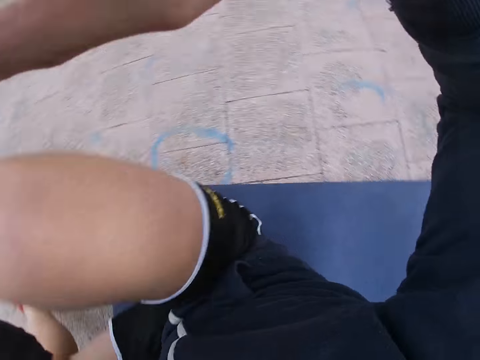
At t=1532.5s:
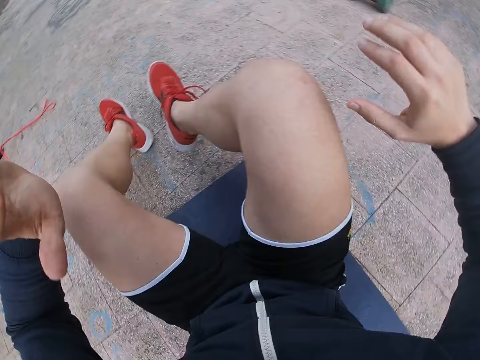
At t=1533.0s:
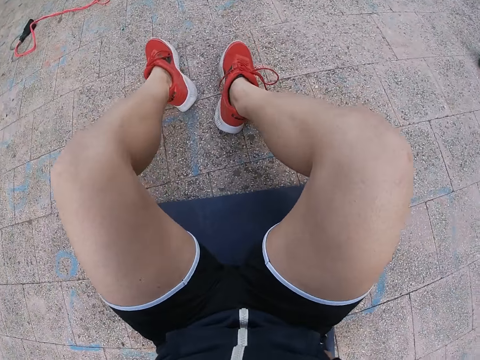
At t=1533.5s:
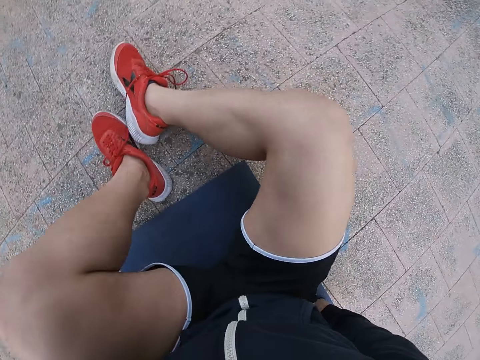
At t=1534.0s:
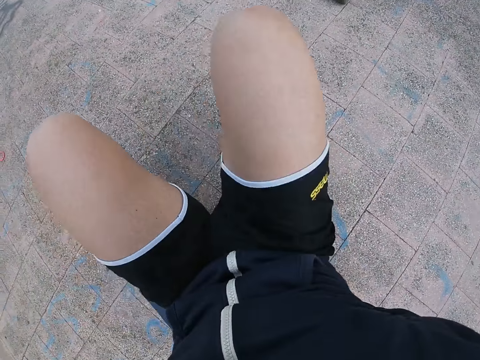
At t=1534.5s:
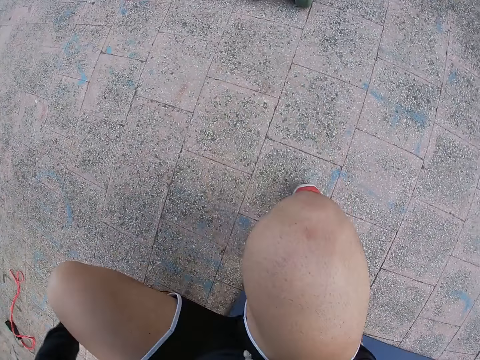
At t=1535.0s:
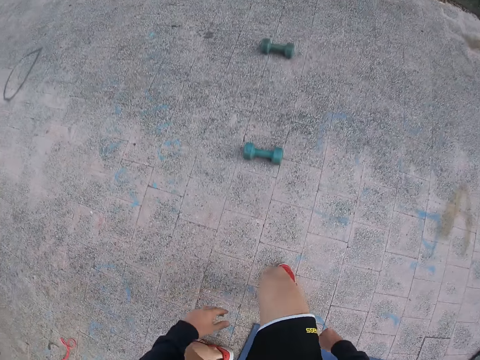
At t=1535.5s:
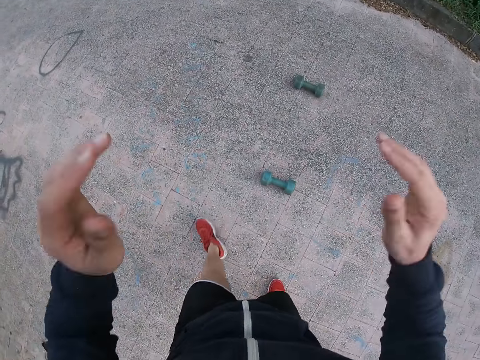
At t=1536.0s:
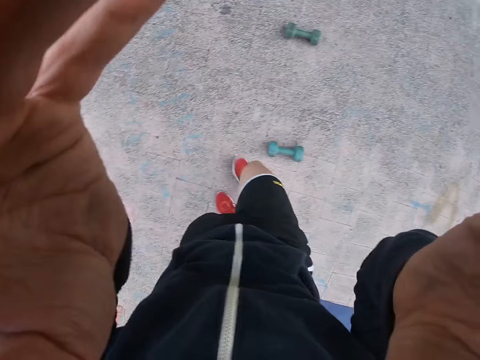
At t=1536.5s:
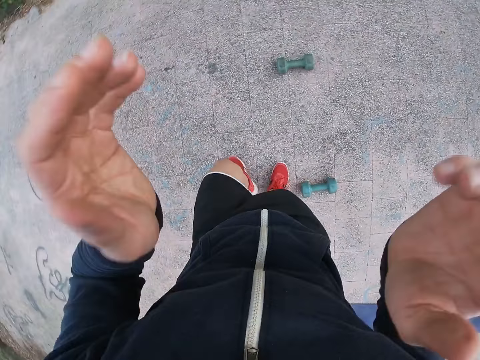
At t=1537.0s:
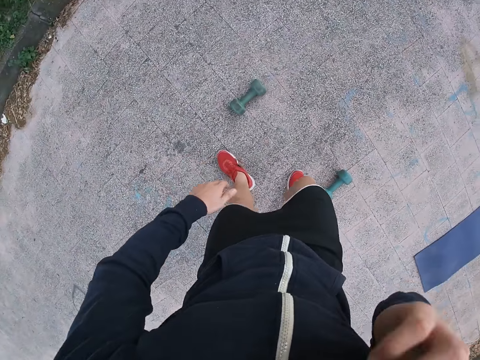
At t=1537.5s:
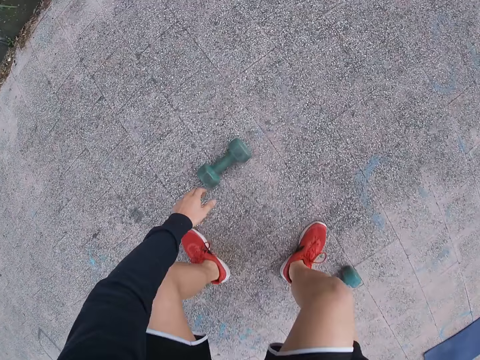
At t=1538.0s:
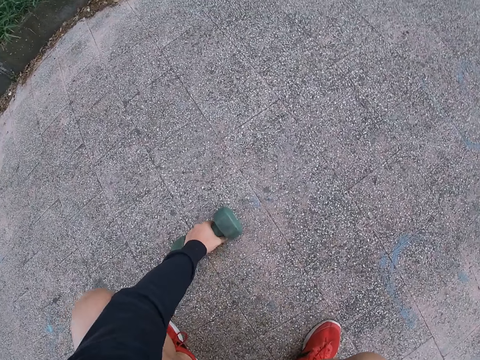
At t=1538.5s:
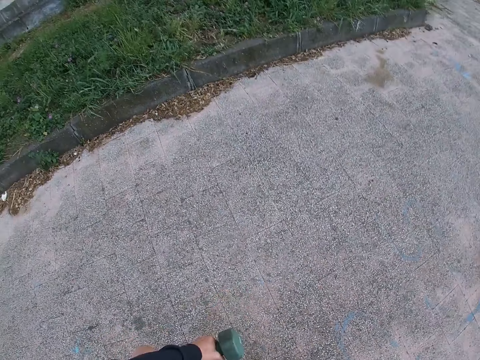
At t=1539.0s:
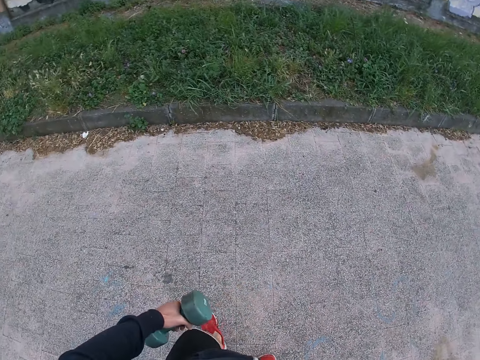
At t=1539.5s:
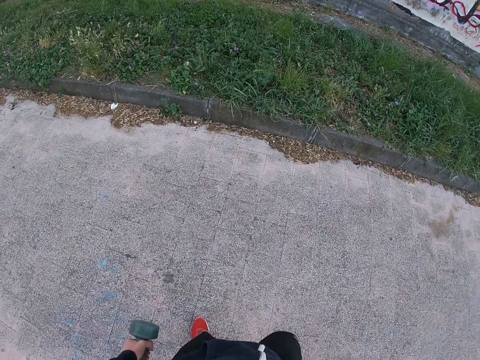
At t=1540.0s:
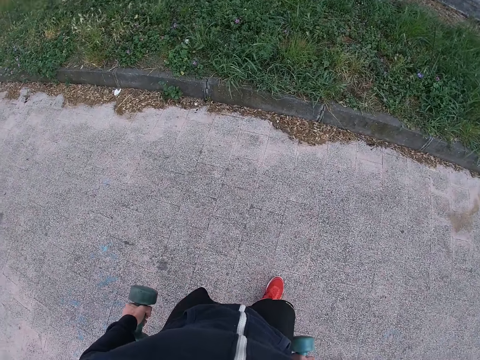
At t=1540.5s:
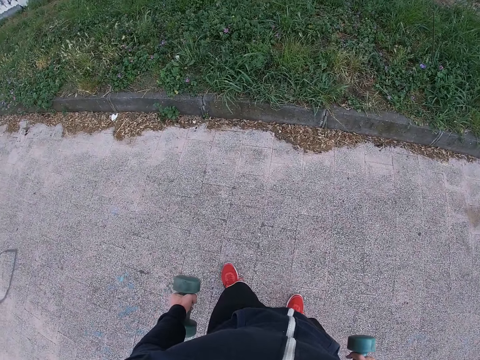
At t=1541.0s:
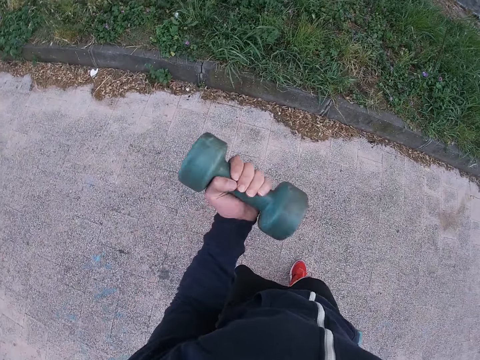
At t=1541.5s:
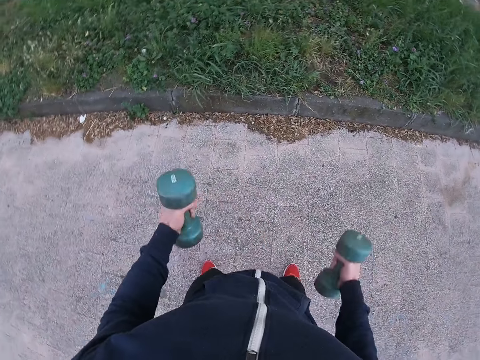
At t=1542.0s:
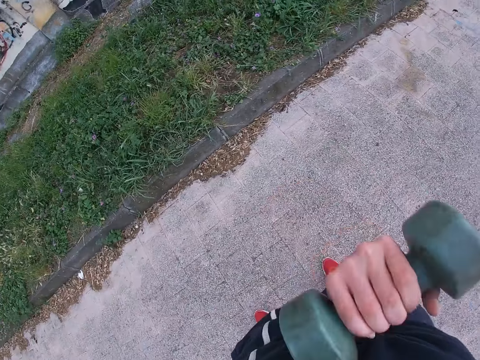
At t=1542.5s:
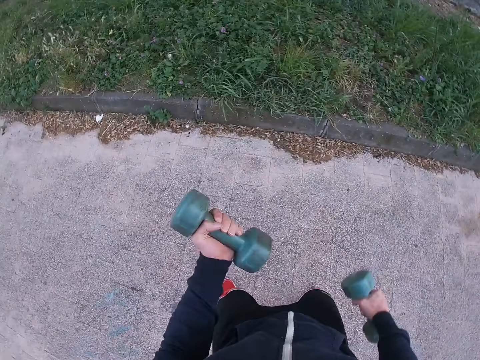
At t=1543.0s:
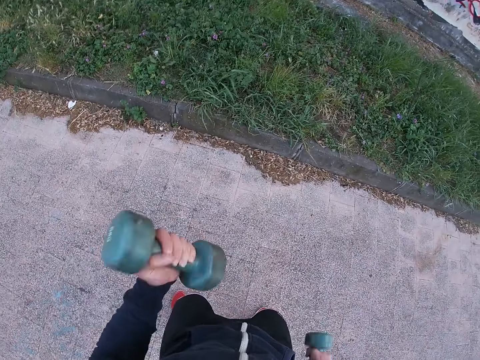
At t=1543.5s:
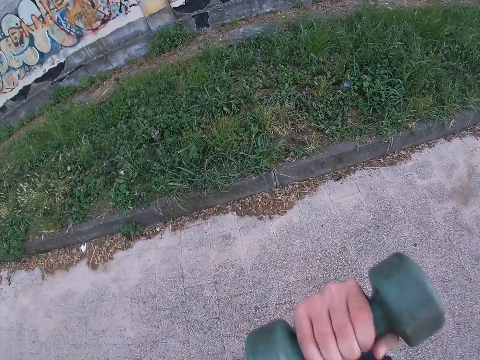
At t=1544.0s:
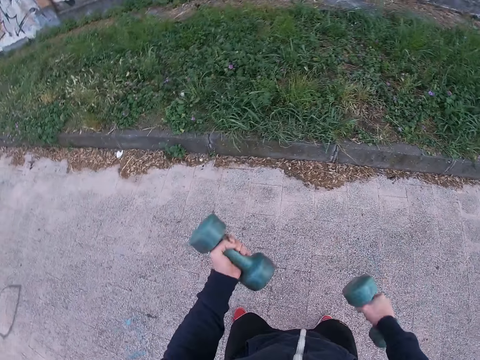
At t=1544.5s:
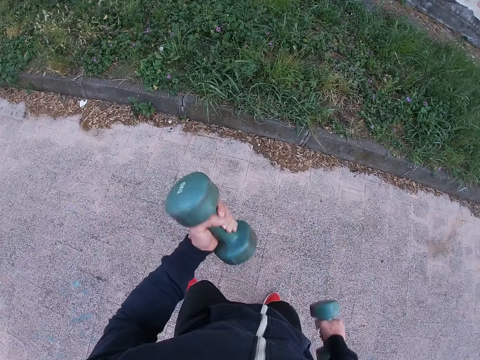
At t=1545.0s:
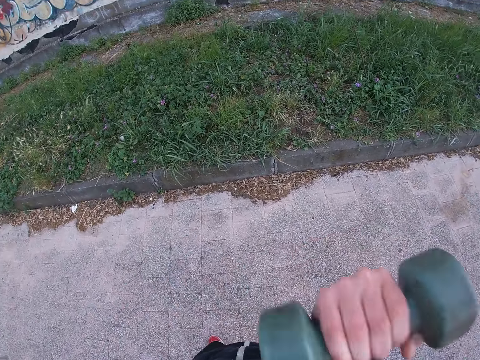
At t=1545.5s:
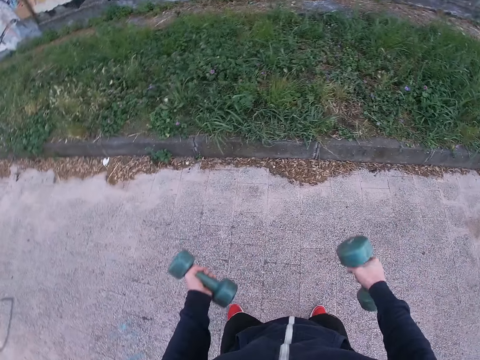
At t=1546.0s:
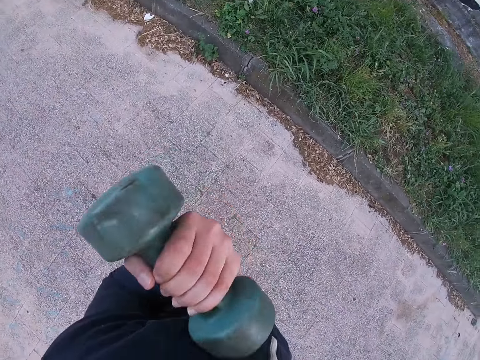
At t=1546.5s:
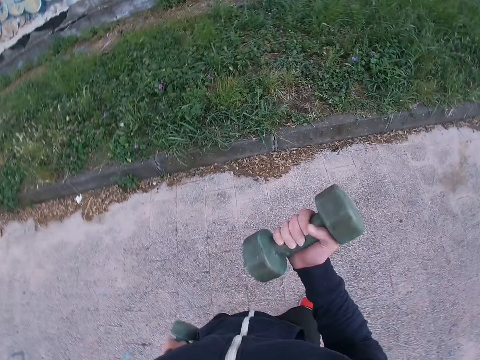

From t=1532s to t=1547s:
The camera wearer stands up. They adjust the camera. They pick up the dumbbells. They move forward. They work out with the dumbbell.

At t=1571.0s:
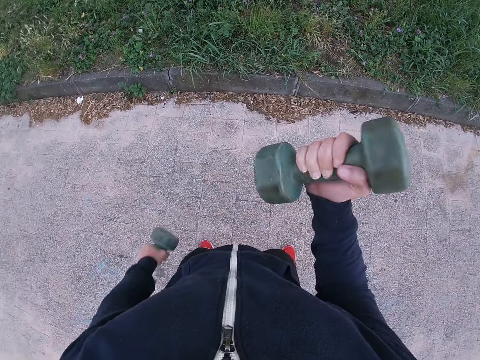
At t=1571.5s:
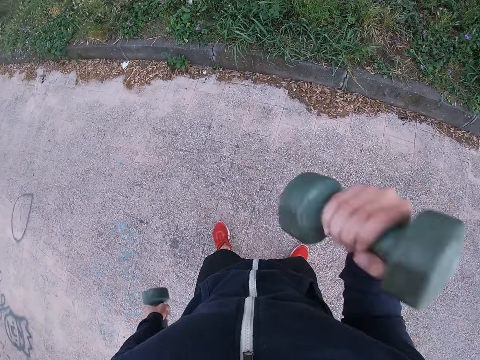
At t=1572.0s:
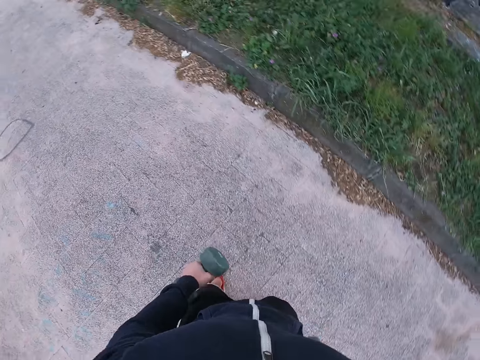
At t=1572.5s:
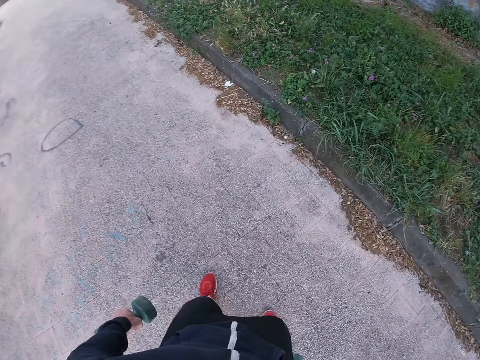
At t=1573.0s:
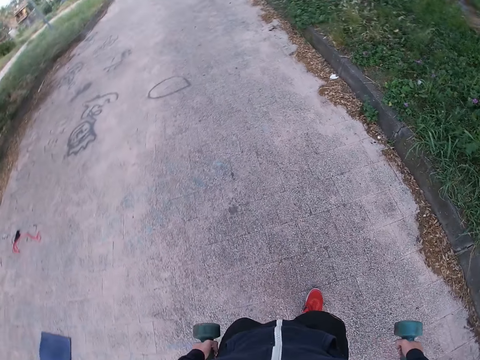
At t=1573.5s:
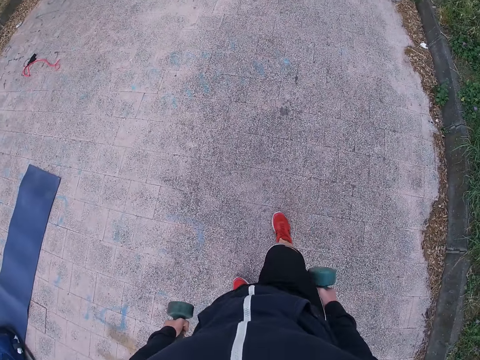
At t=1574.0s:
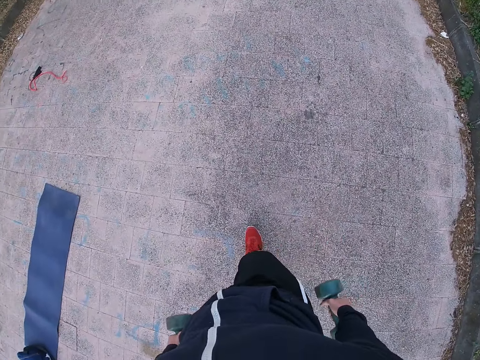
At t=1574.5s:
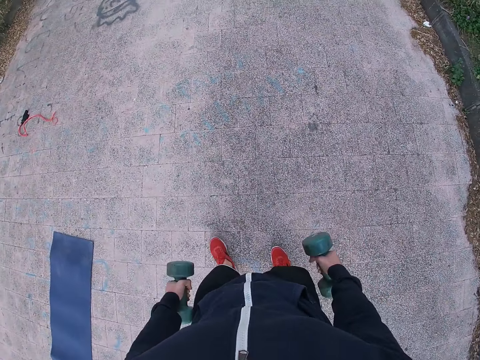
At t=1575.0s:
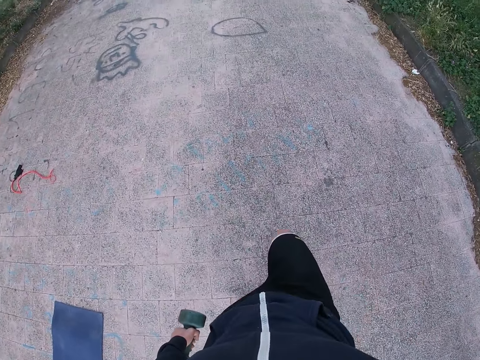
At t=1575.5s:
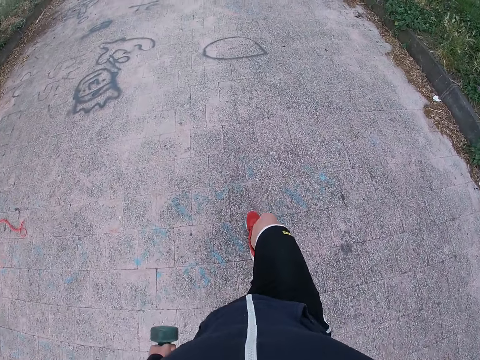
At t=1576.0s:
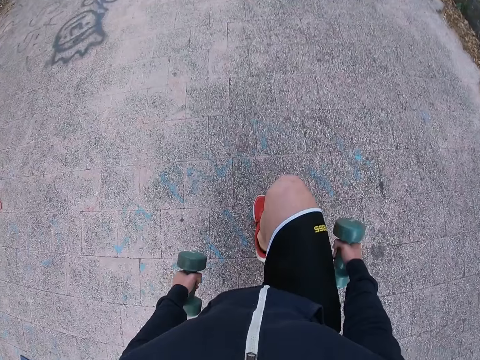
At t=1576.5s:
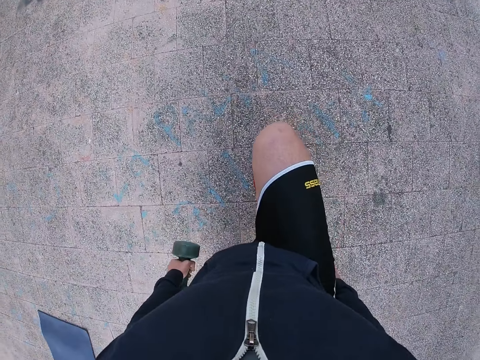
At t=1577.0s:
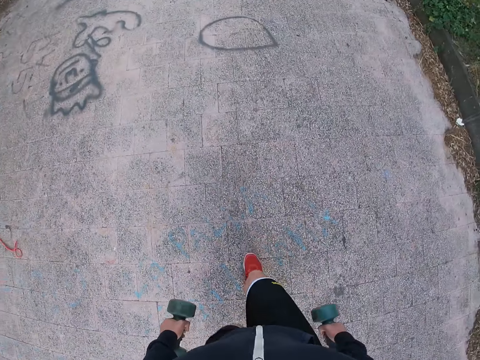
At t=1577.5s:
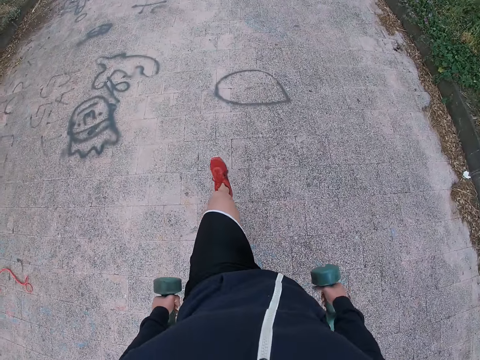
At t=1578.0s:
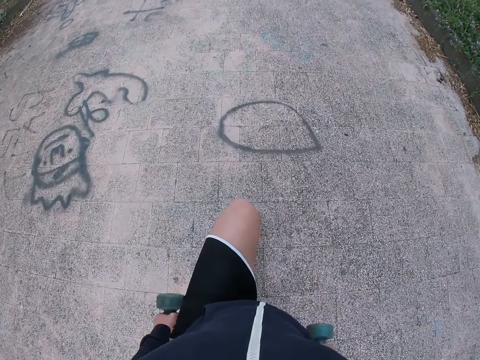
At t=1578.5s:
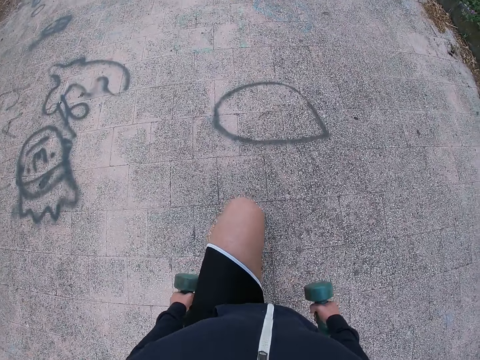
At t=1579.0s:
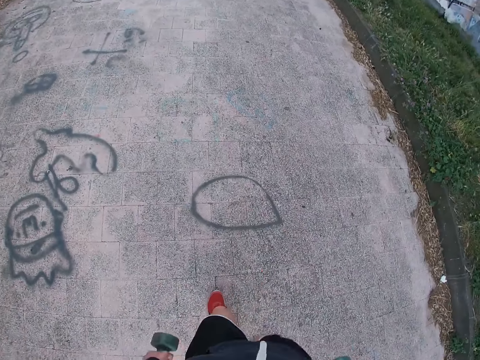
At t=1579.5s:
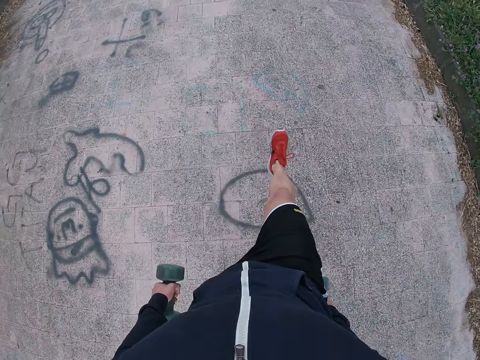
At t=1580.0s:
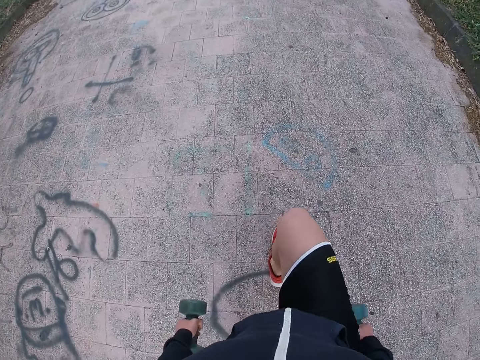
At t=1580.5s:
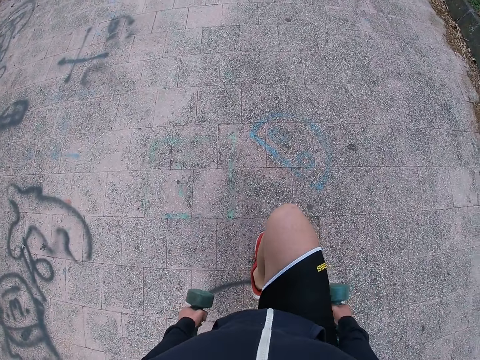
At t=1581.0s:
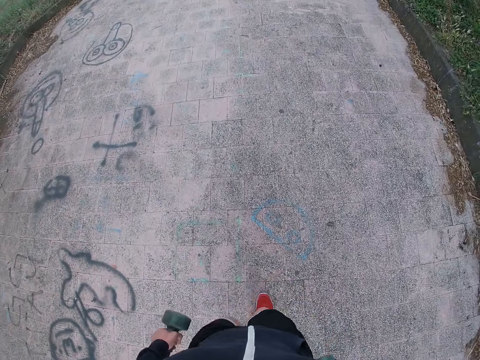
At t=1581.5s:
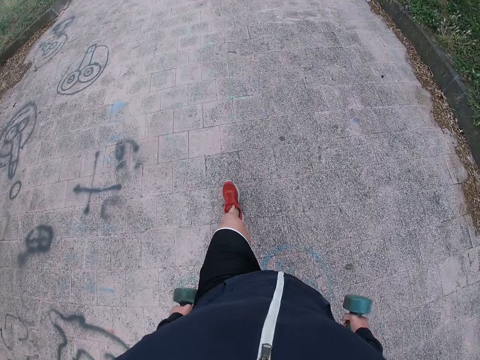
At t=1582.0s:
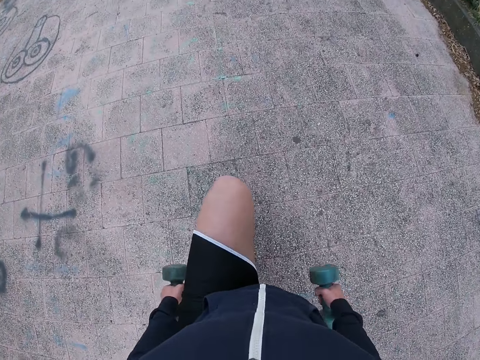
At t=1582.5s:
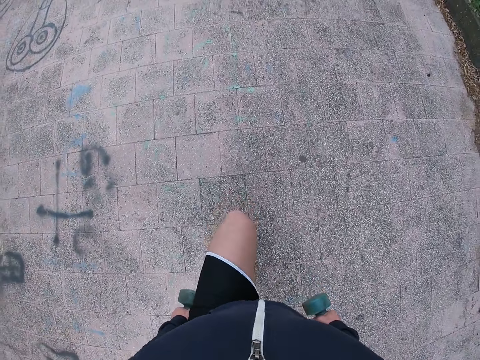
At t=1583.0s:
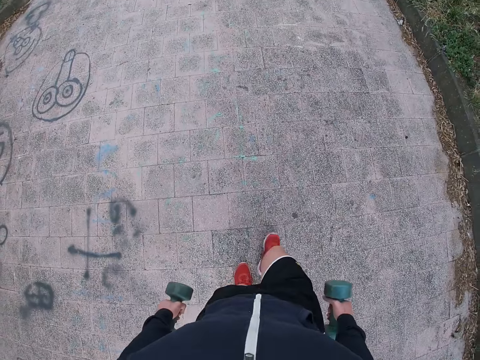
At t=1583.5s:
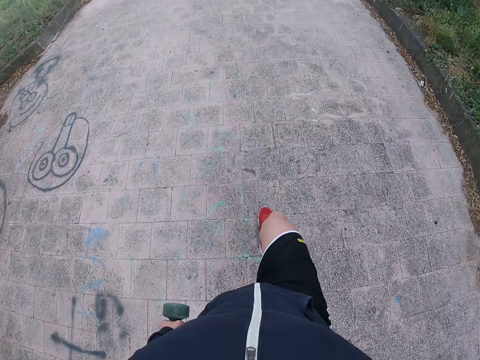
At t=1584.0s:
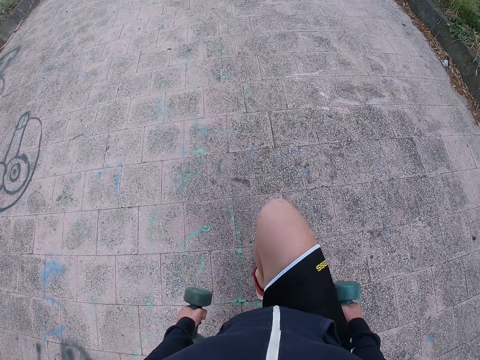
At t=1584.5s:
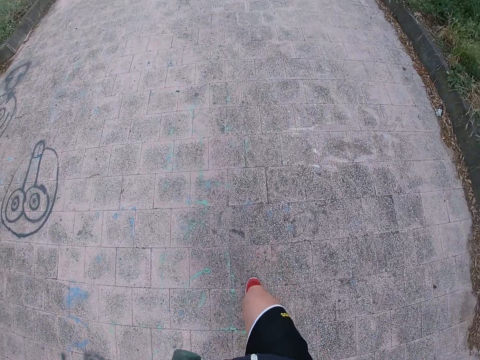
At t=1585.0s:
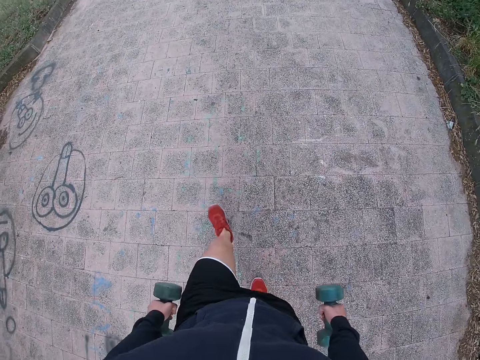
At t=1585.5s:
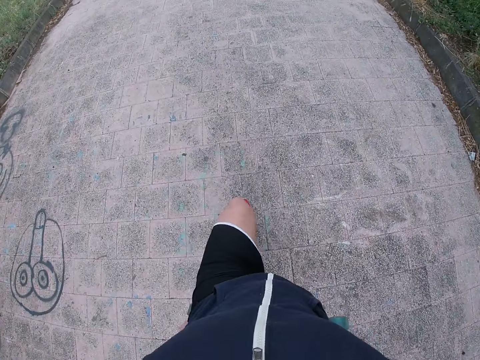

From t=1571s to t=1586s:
The camera wearer pauses to work out. He moves around. He works out with dumbbells in his hands.
